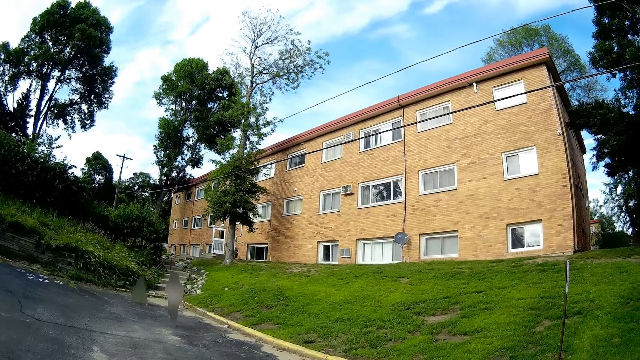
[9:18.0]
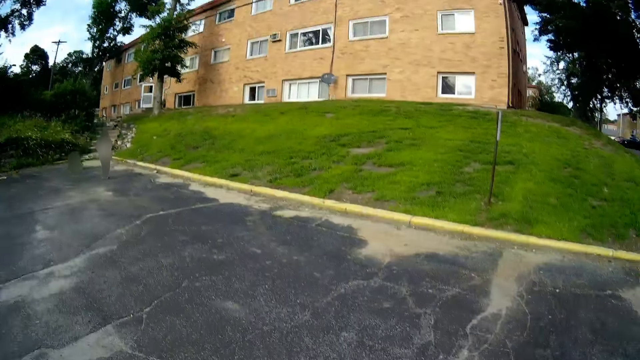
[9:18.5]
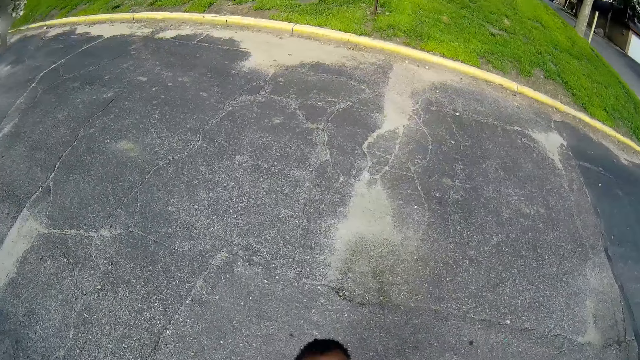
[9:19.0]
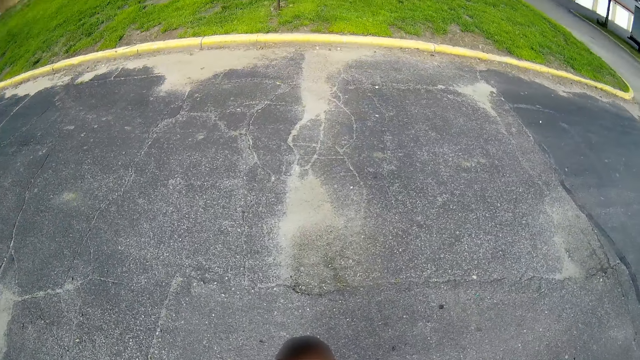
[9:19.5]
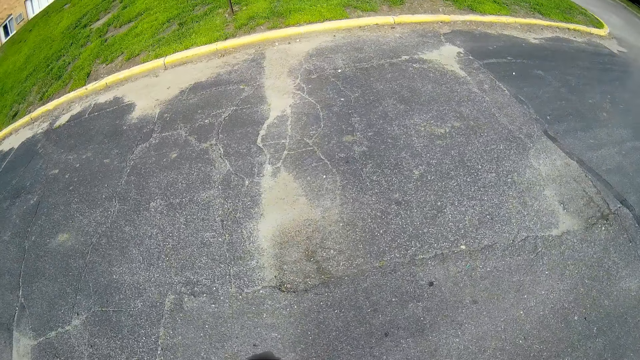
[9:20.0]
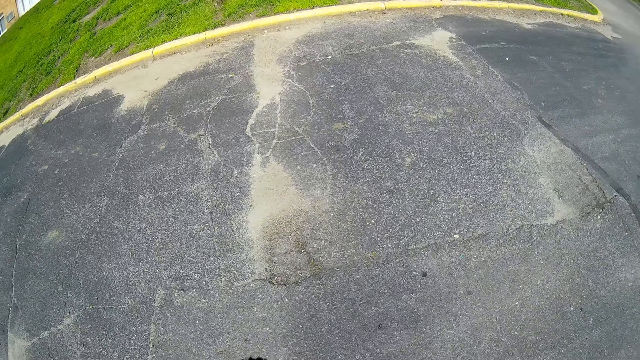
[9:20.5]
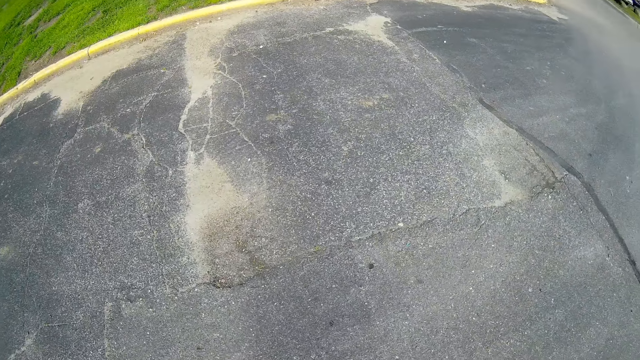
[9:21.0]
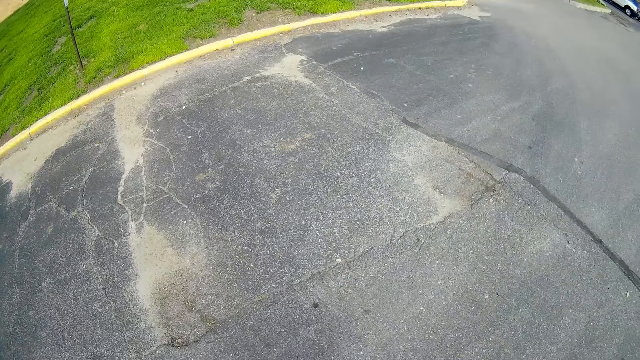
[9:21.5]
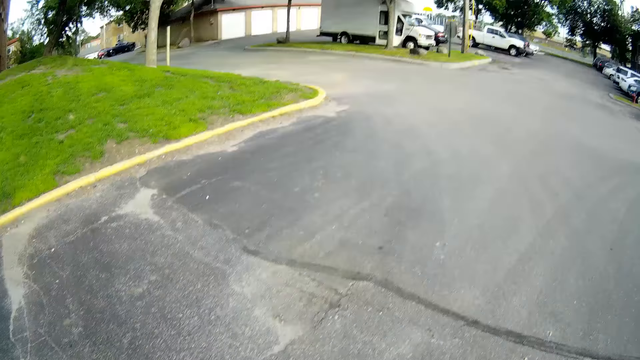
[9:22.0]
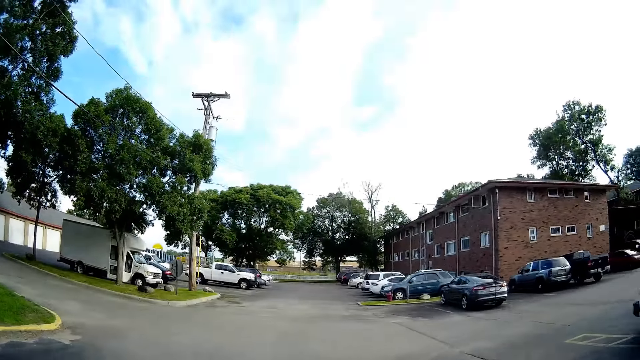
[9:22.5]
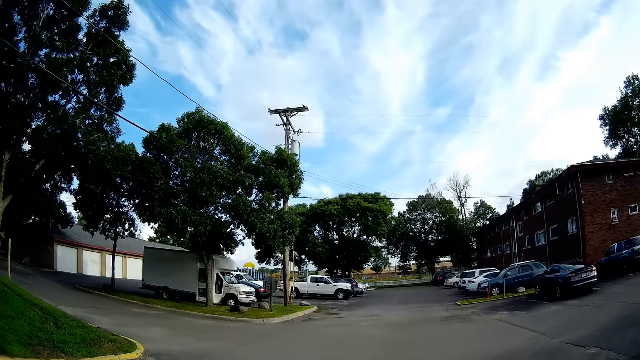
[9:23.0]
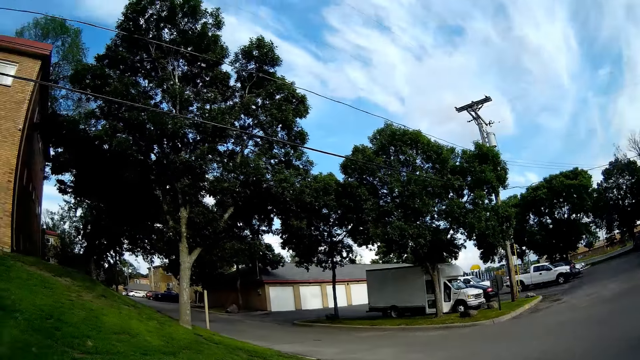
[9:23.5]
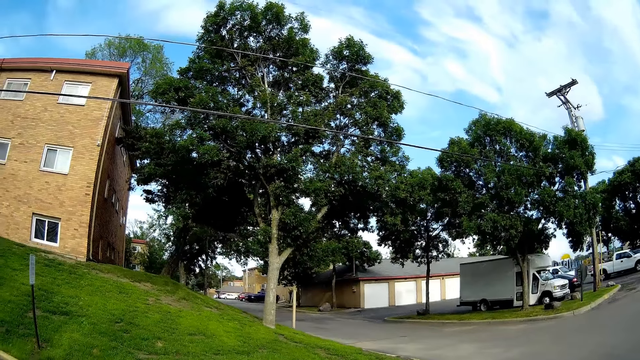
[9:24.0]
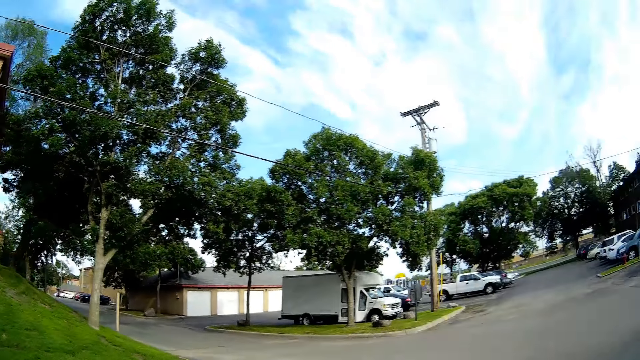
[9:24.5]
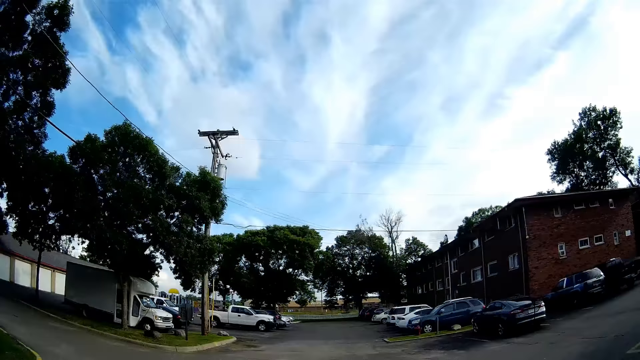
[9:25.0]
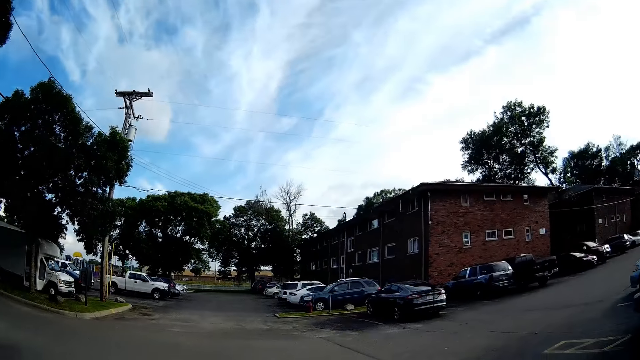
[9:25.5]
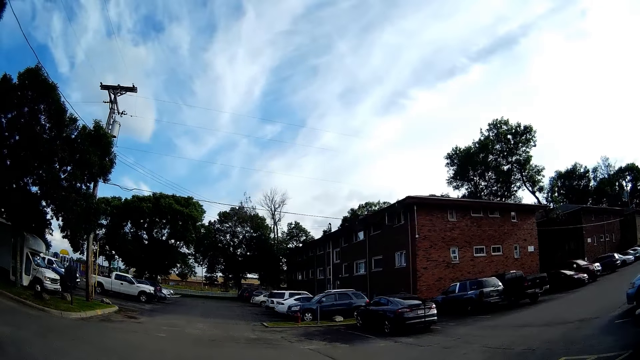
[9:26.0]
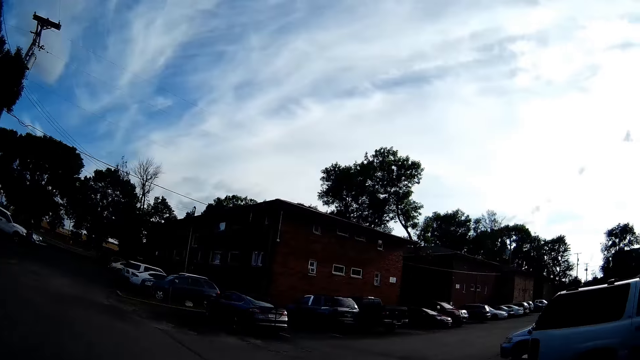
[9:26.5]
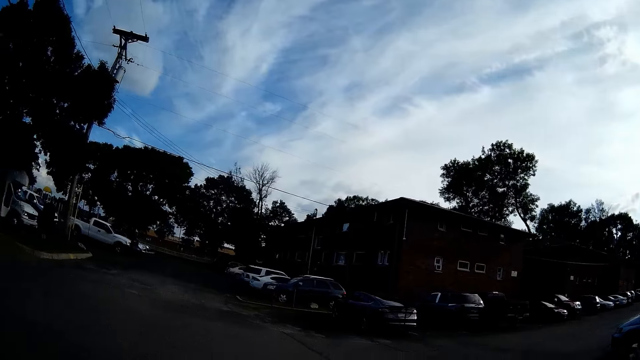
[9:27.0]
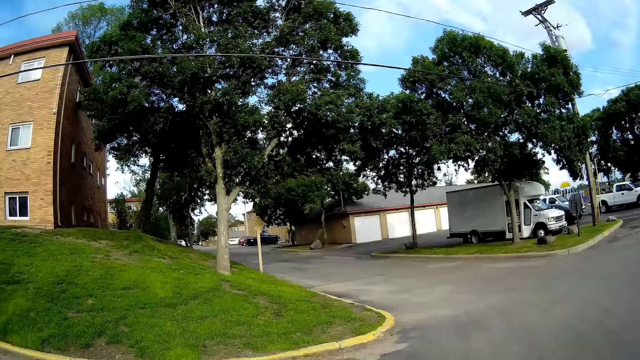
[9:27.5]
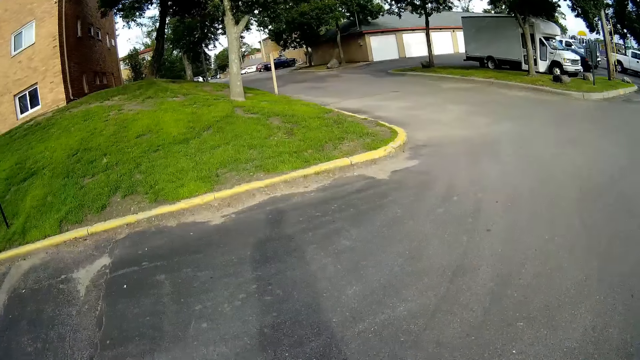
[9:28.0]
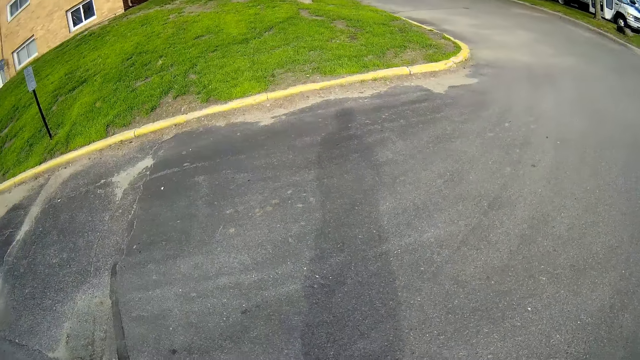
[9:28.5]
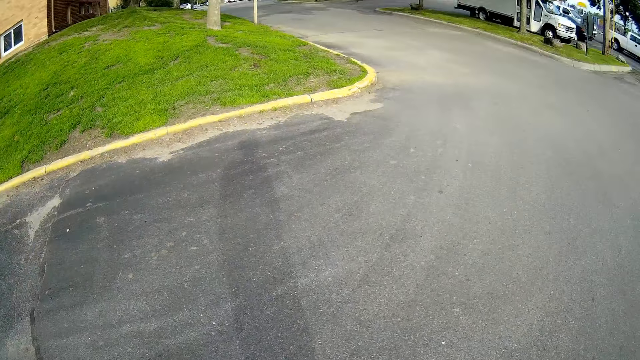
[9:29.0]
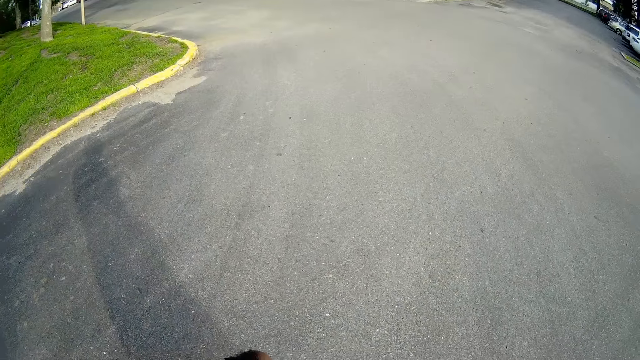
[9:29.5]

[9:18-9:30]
The camera wearer stares at the vehicles in the compound.

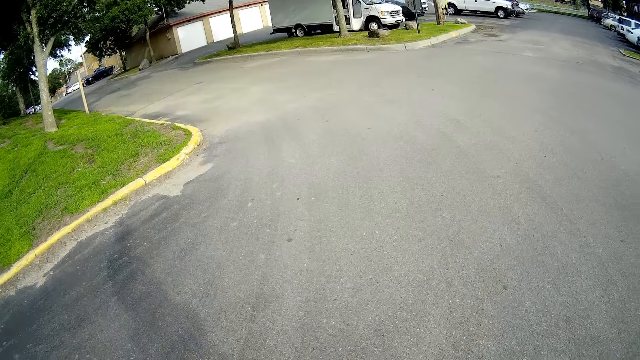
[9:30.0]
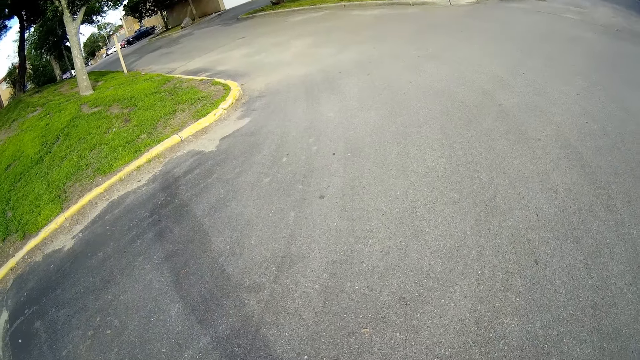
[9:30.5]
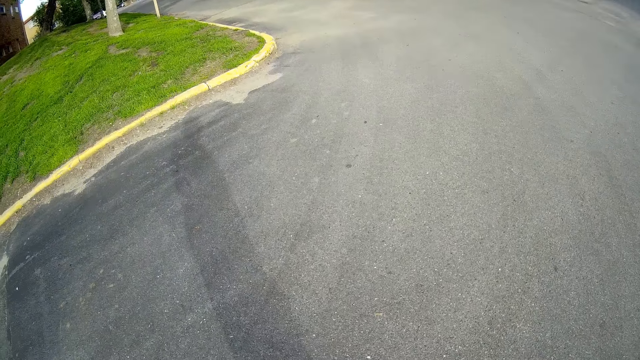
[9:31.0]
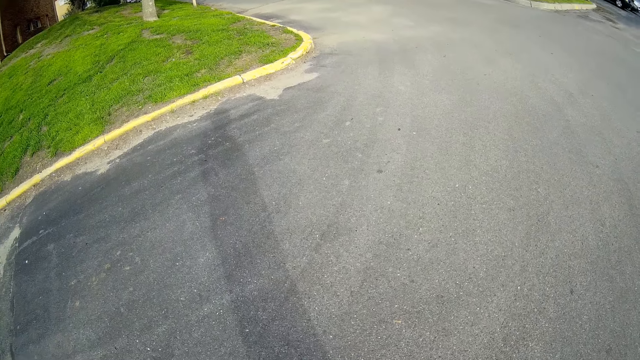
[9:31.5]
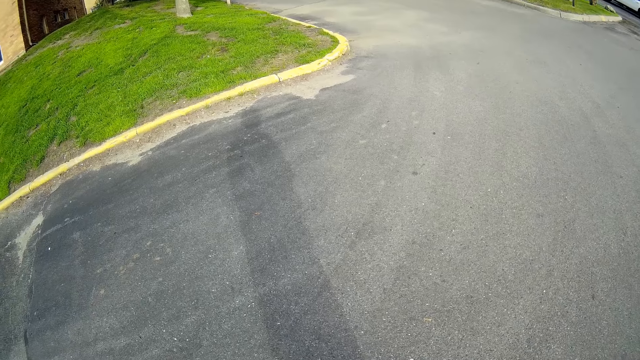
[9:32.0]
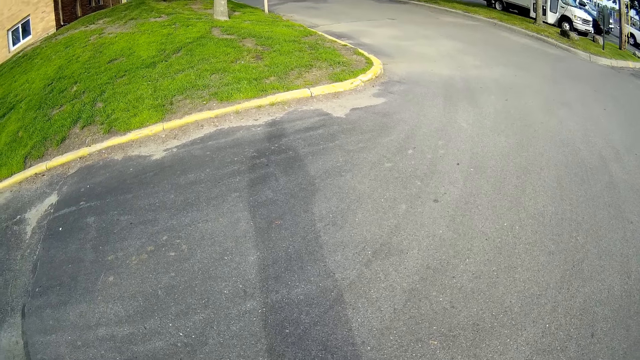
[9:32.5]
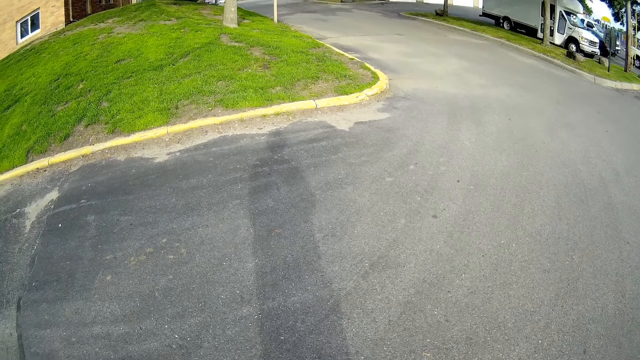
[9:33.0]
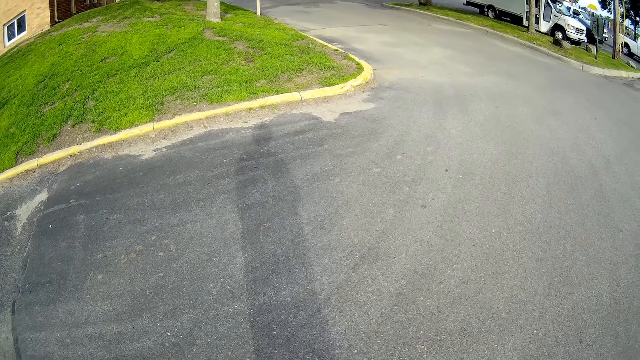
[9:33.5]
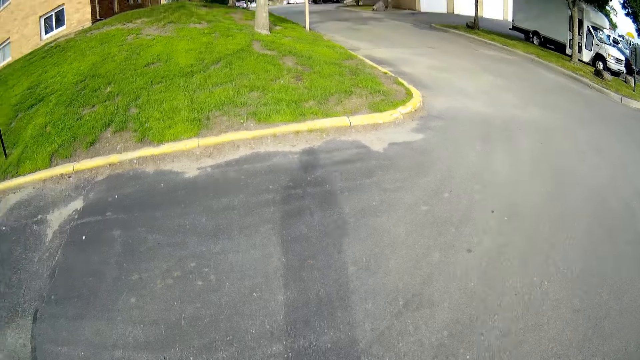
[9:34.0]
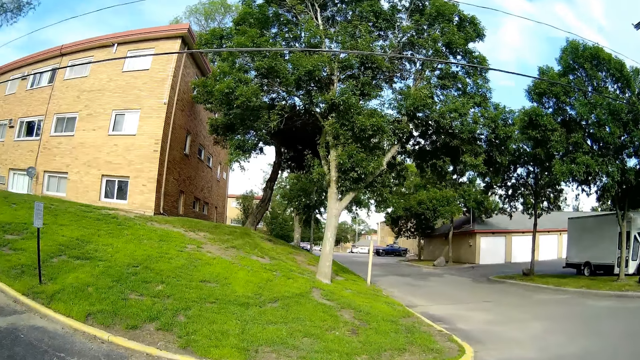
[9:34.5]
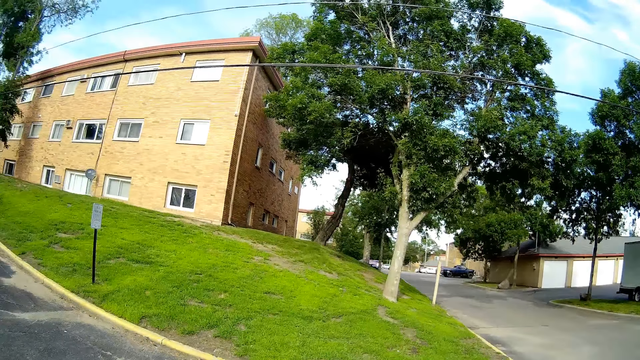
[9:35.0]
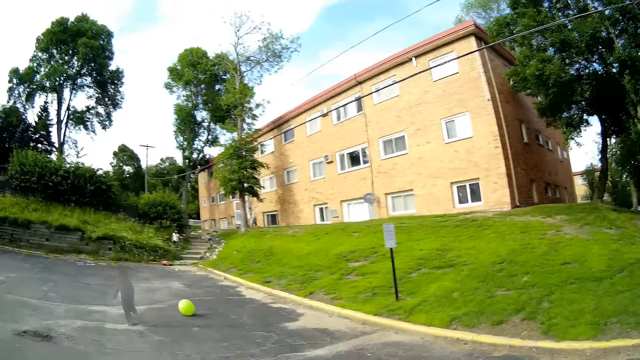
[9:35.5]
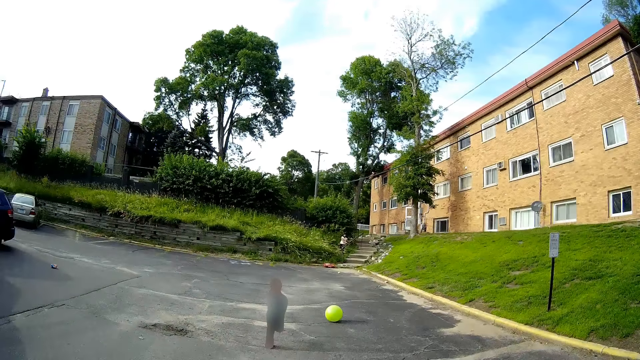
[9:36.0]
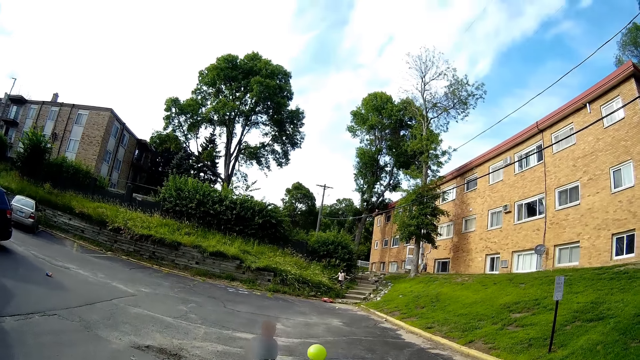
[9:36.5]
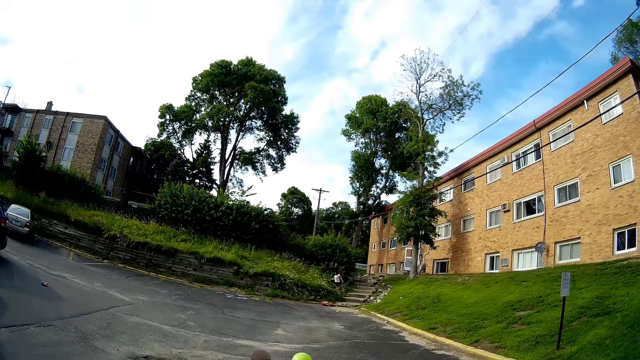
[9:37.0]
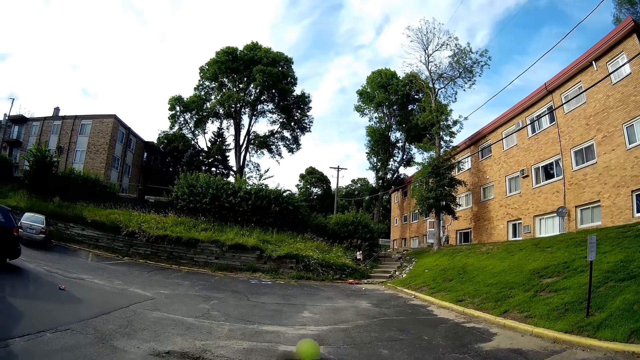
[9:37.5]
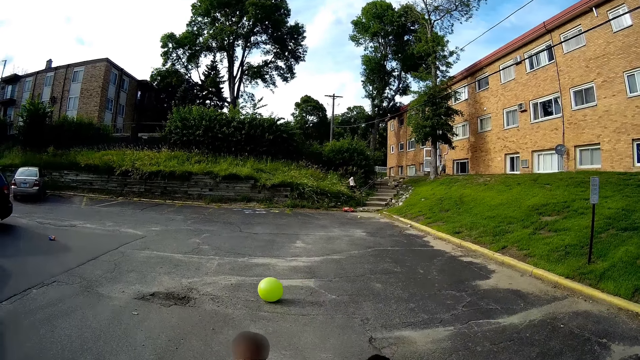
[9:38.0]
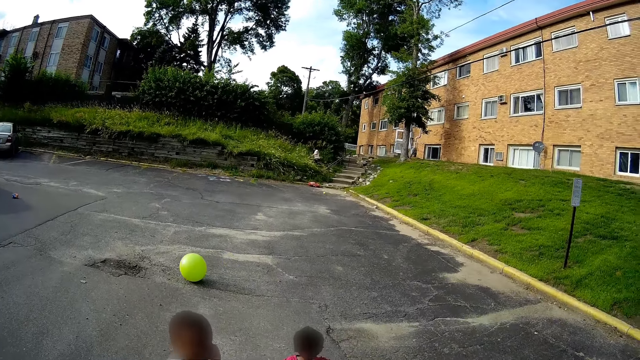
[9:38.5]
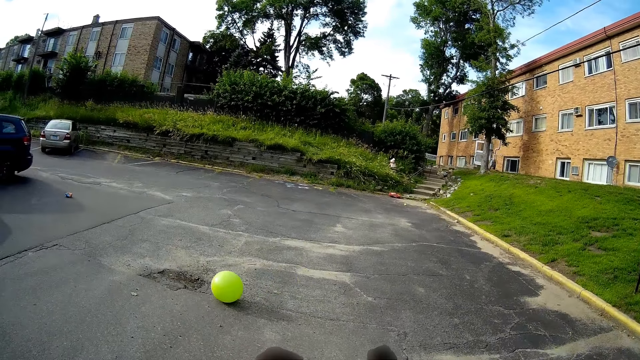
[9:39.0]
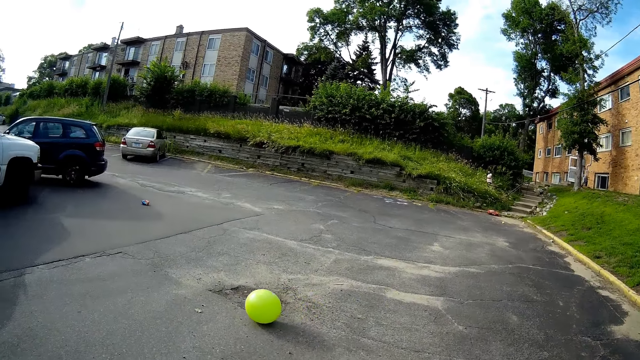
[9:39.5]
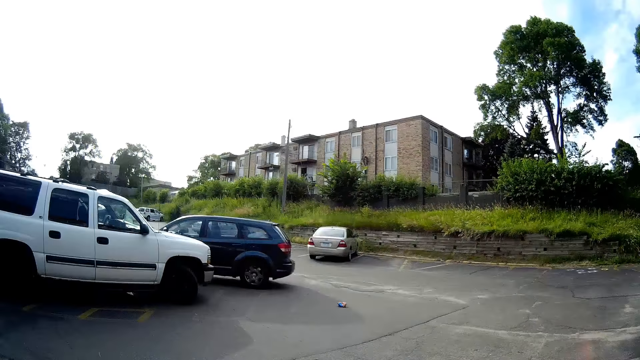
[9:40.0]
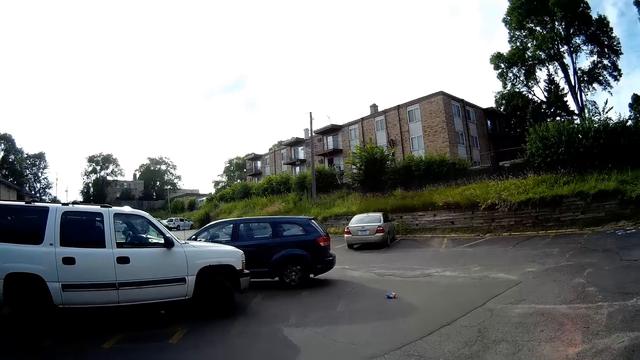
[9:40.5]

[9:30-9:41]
The camera wearer interacts with the boy.
